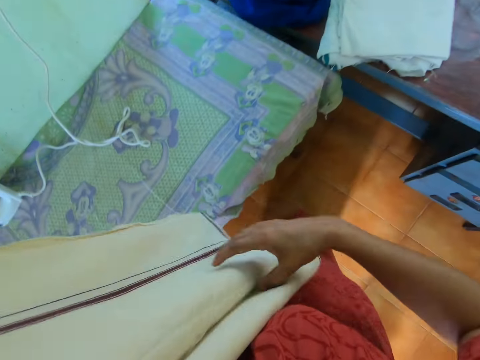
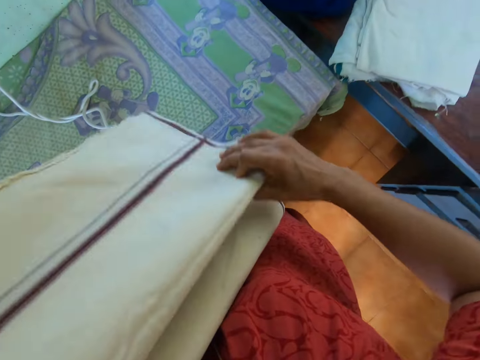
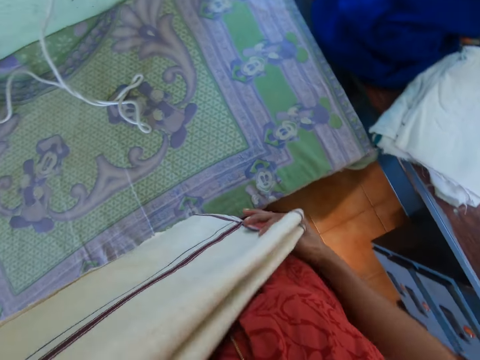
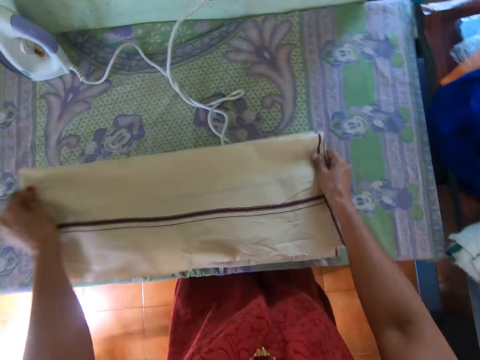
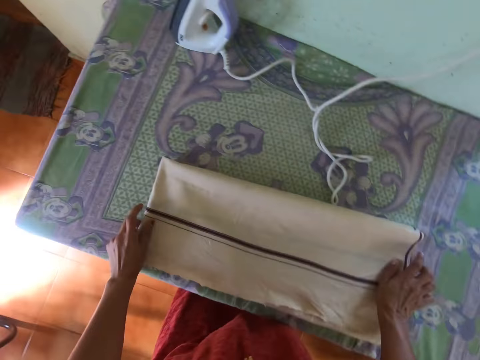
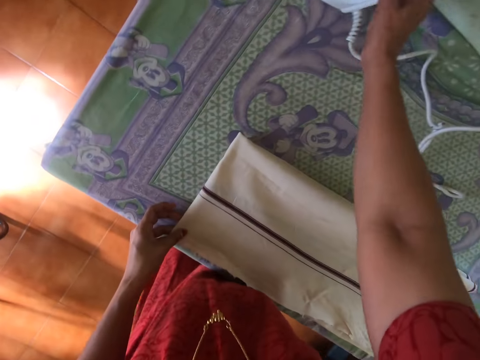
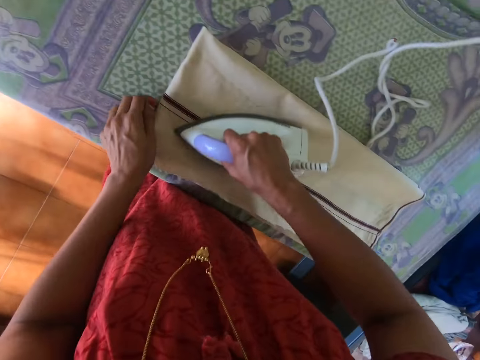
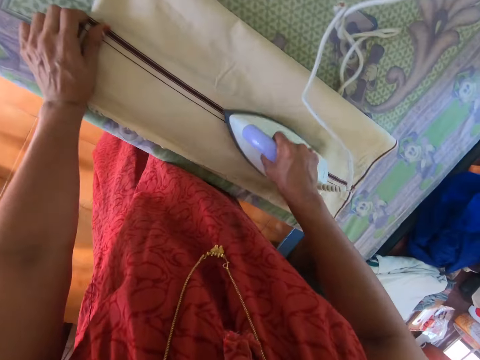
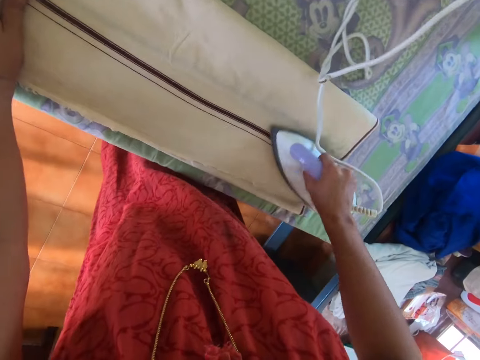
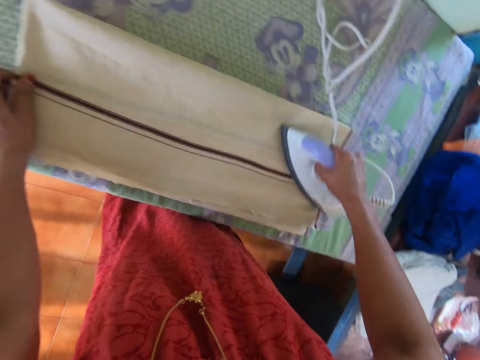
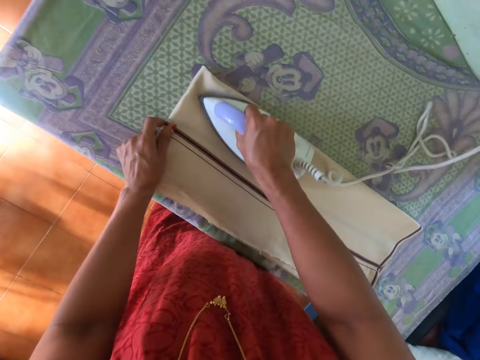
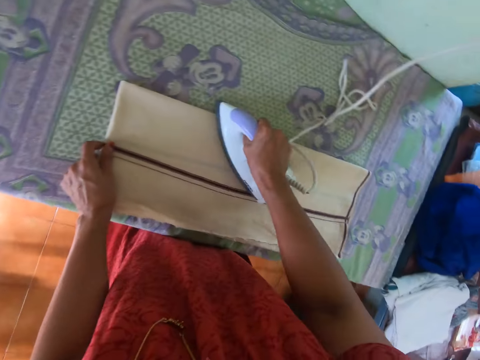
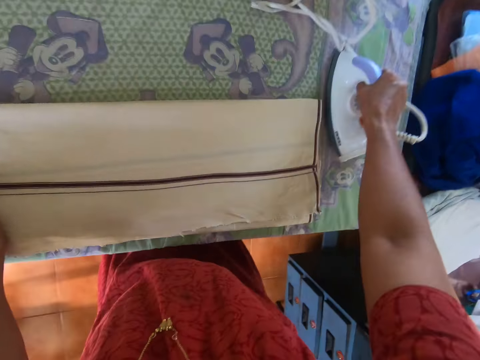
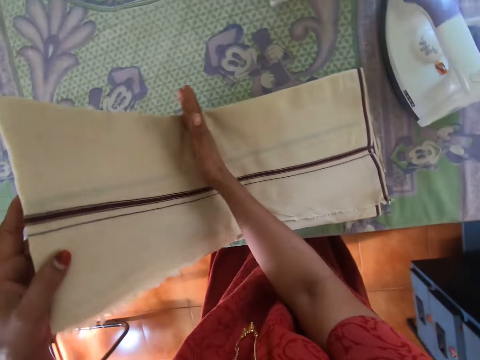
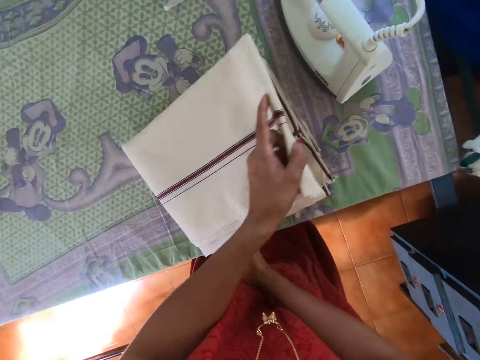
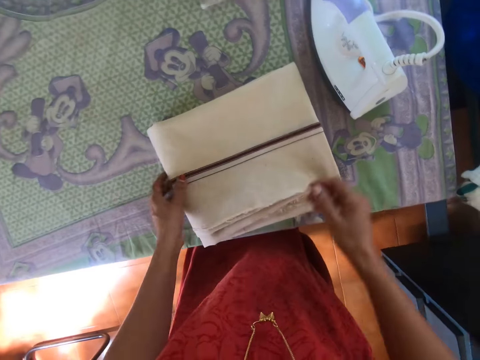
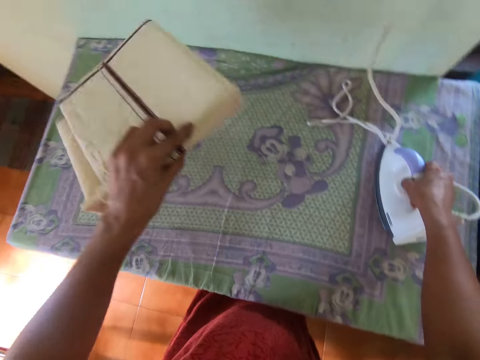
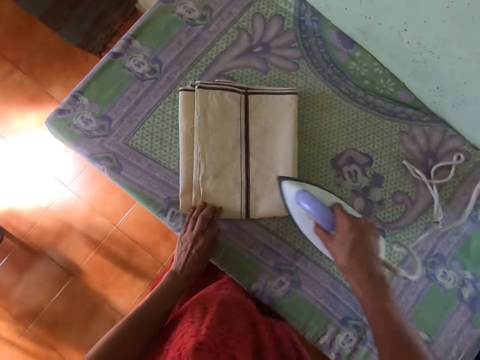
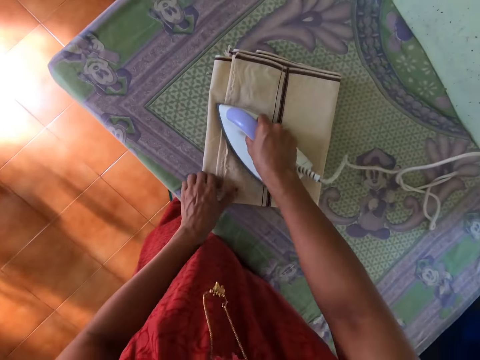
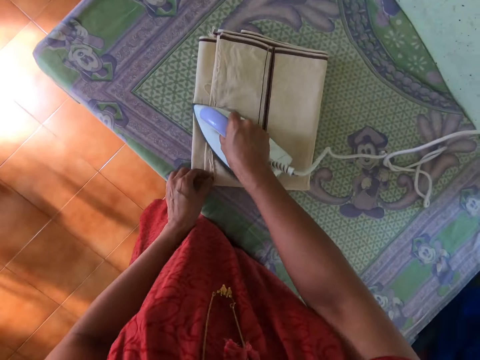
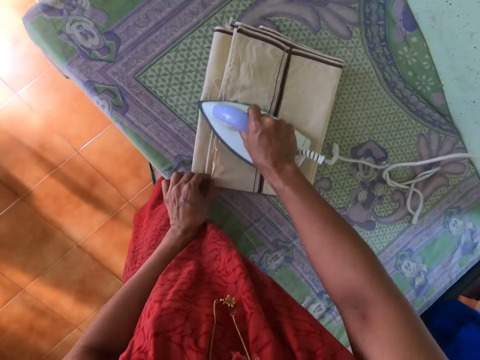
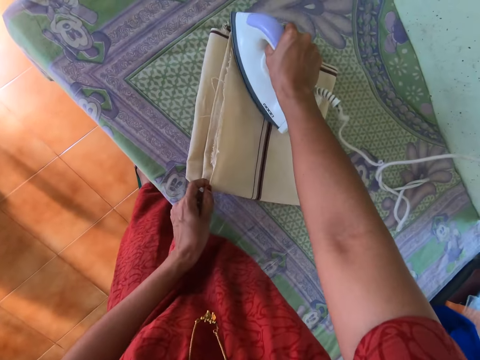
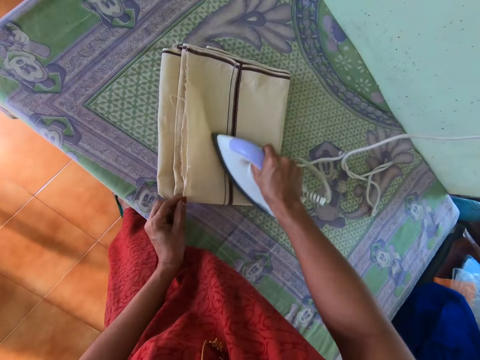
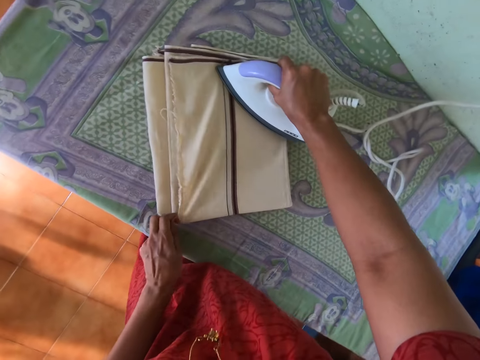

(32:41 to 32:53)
The camera wearer places the cloth on the table with her hands. She picks the pressing iron from the table with her right hand. She irons the cloth on the table with the pressing iron in her right hand. She places the pressing iron on the table with her right hand. She folds the cloth with her left hand. She flips the cloth with her left hand. She places the cloth on the table with her left hand. She picks the pressing iron from the table with her right hand. She irons the cloth on the table with the pressing iron in her right hand.

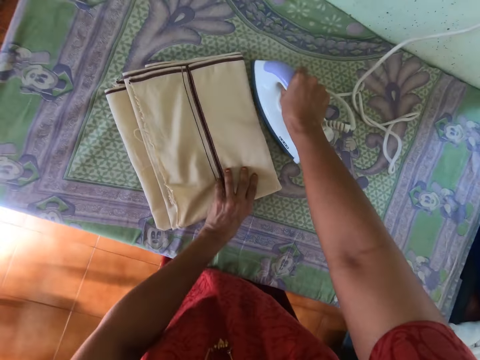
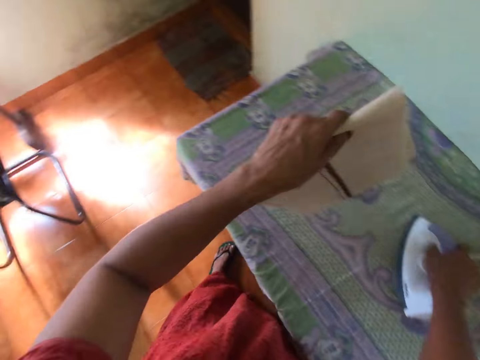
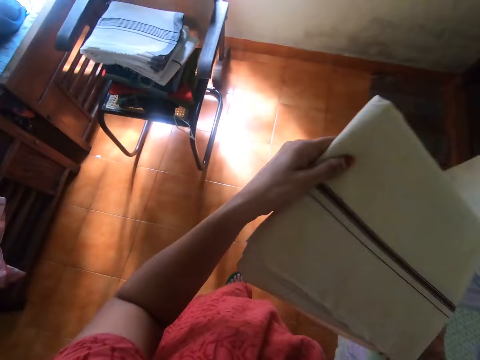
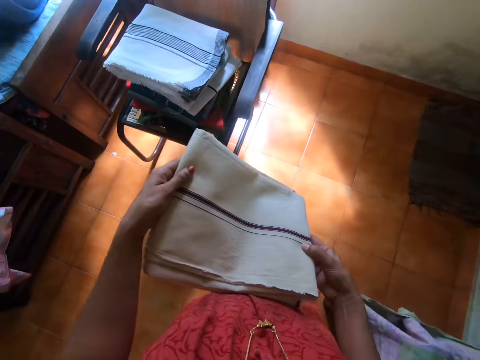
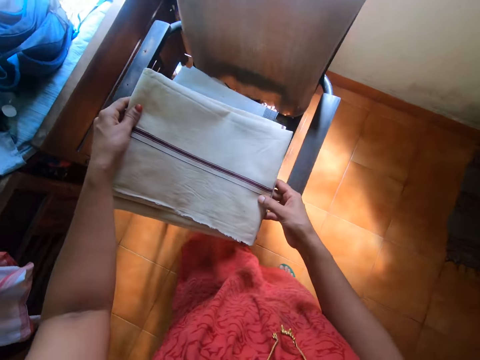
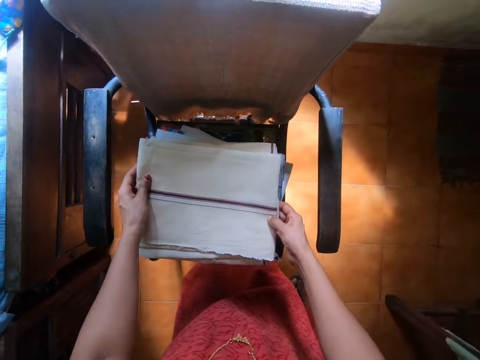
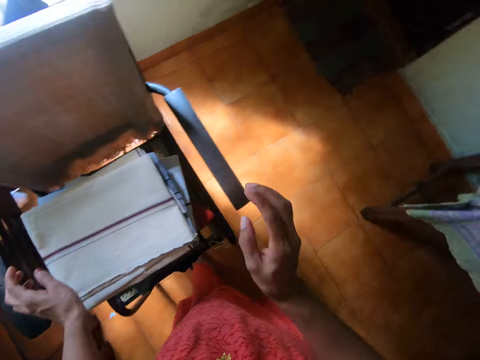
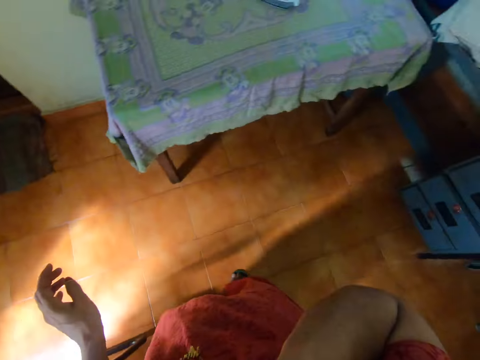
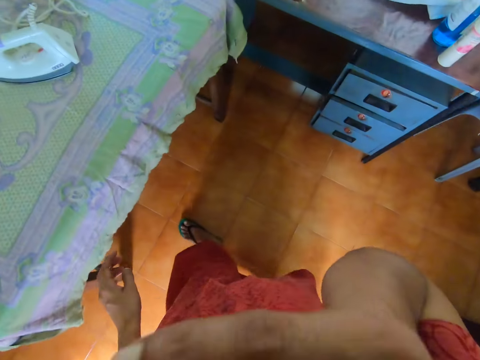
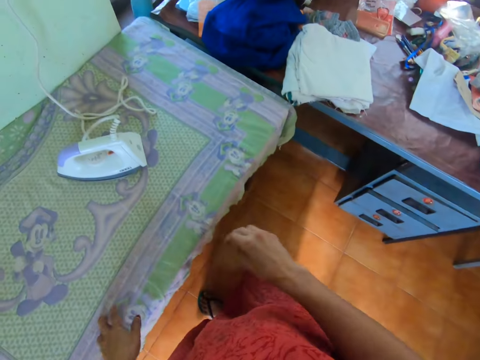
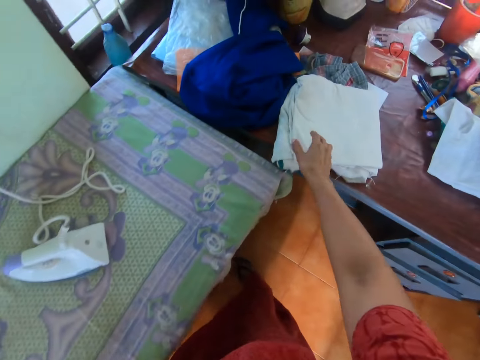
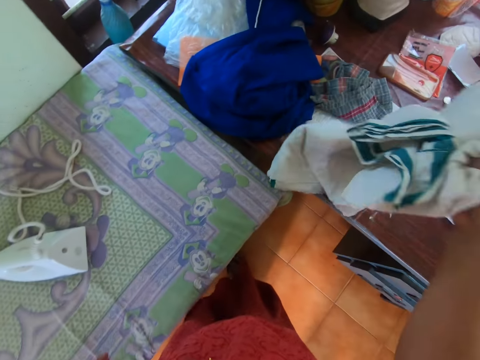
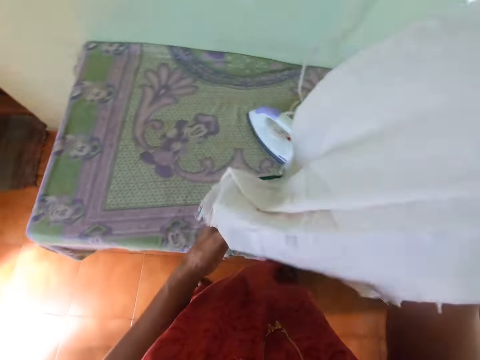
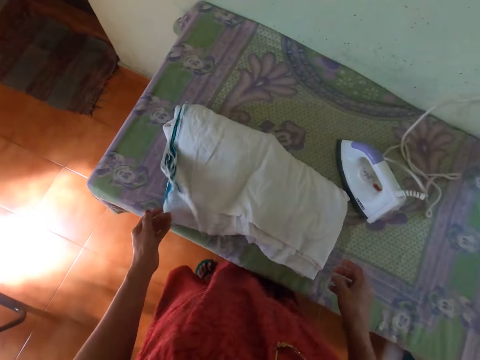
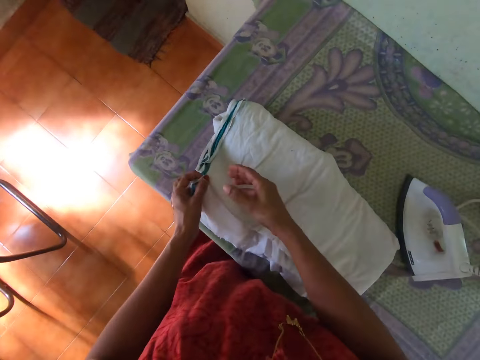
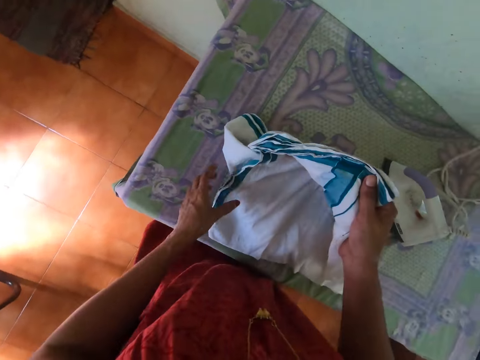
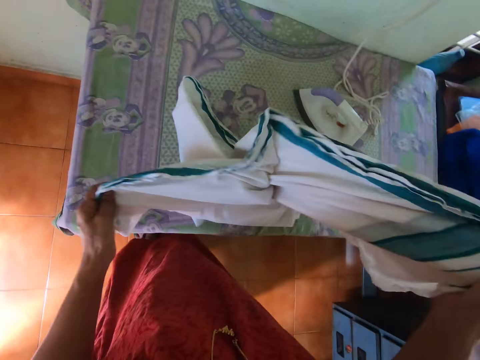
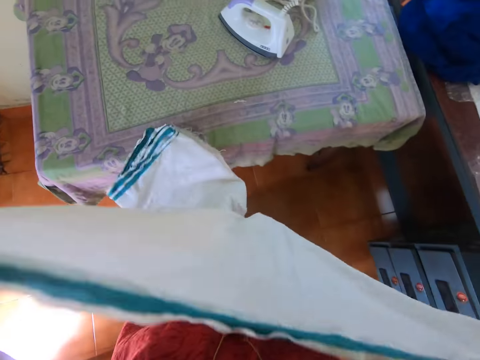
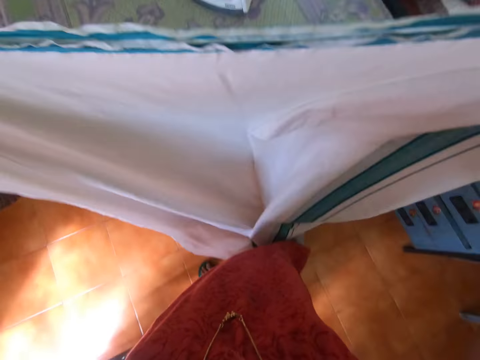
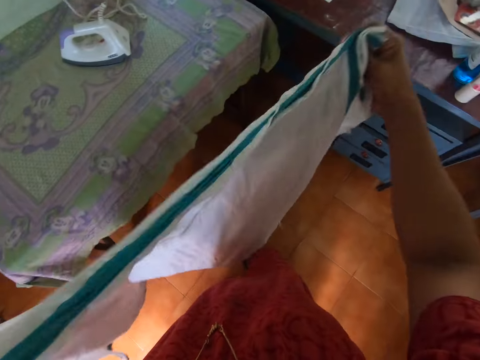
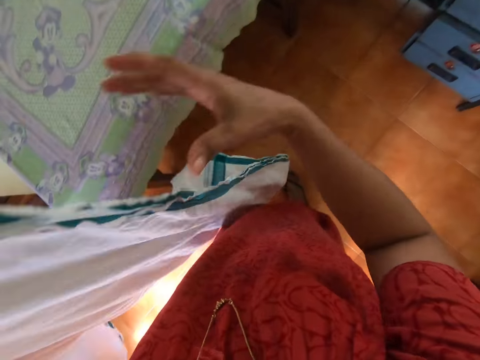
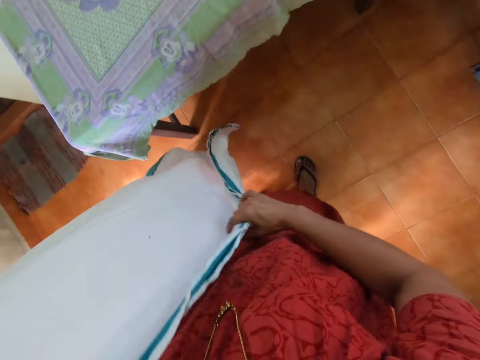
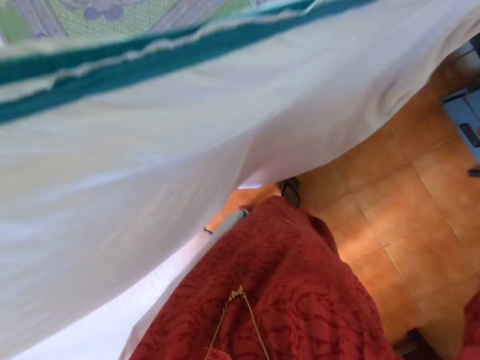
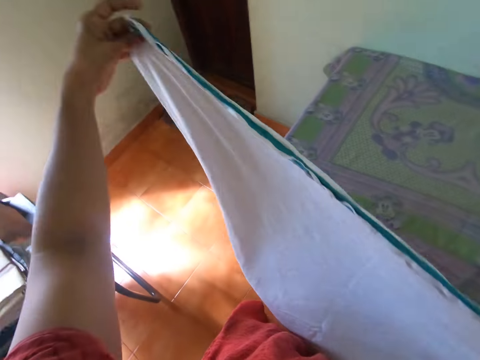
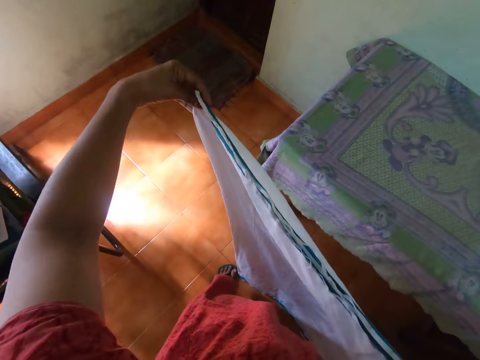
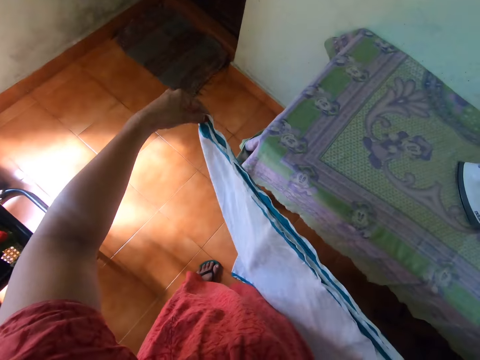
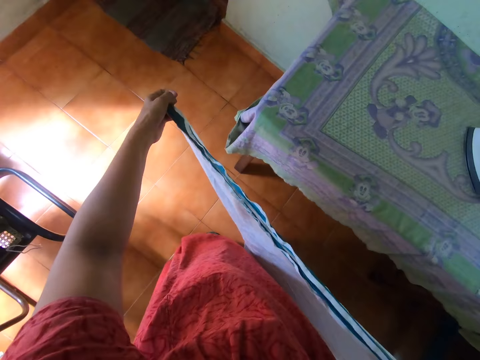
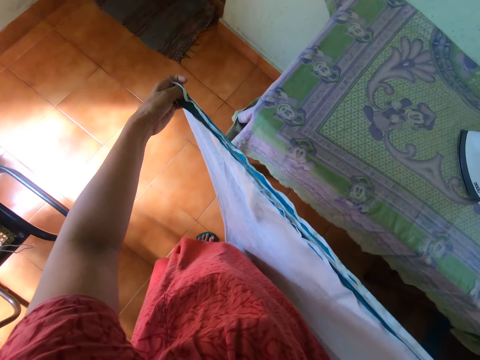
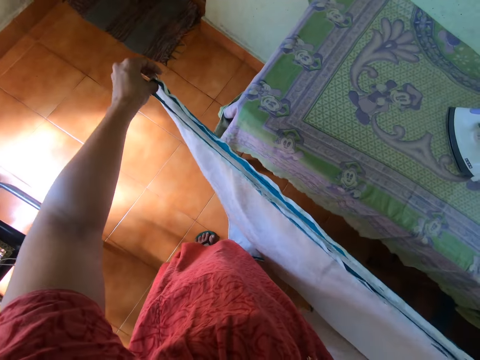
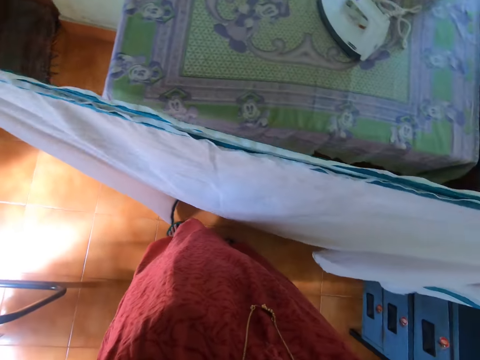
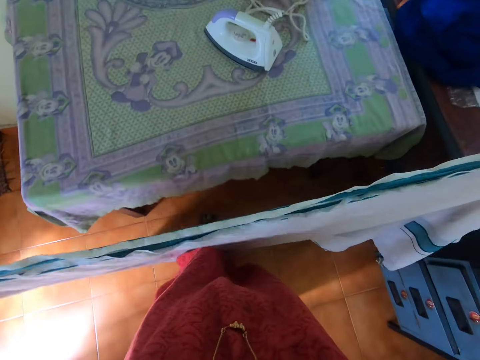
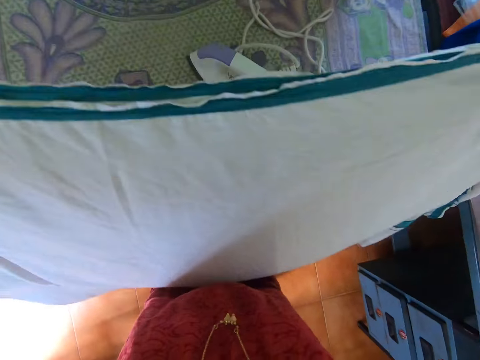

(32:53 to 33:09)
The camera wearer picks the cloth from the table with her left hand. She places the pressing iron on the table with her right hand. She holds the cloth with her hands. She walks towards a chair. She places the cloth on a cloth with her hands. She raises her right hand towards her face. She walks towards the table. She picks a cloth from the table with her right hand. She holds the cloth with her hands. She drops the cloth on the table with her hands. She holds the cloth with her left hand. She passes the cloth from her left hand to her right hand. She picks the cloth from the table with her hands. She unfolds the cloth. She straightens the cloth with her hands.
